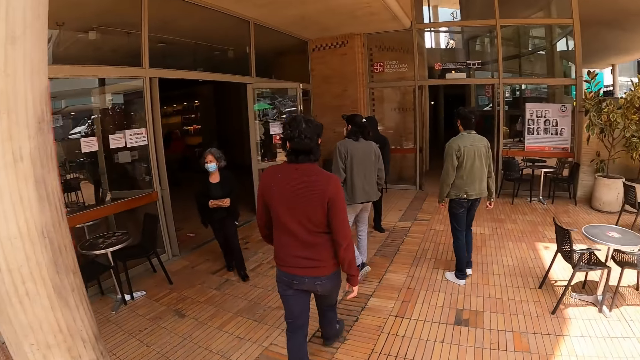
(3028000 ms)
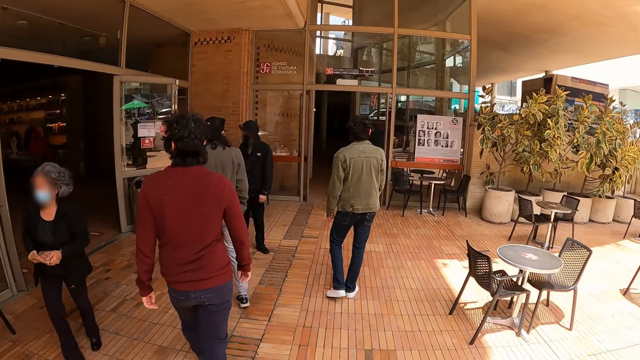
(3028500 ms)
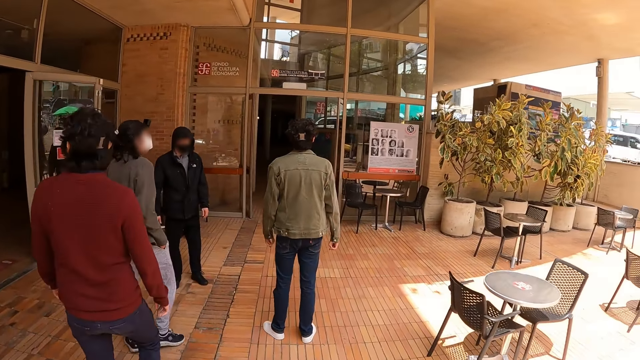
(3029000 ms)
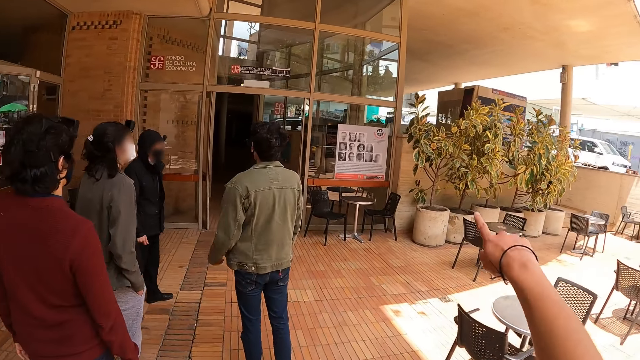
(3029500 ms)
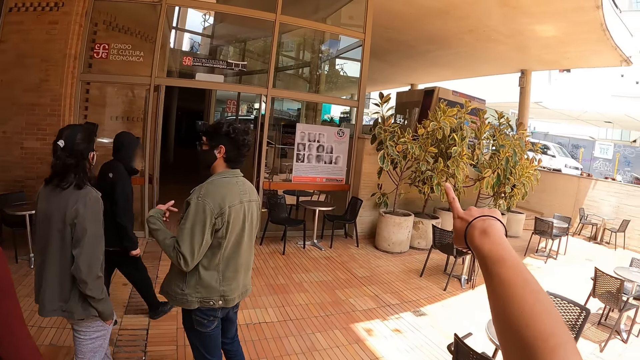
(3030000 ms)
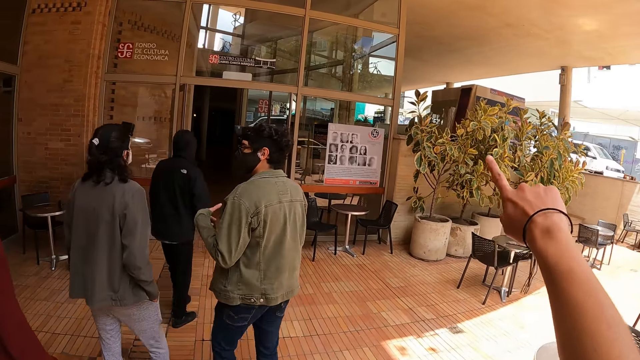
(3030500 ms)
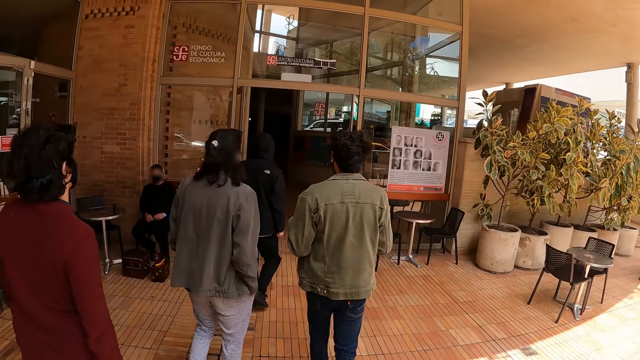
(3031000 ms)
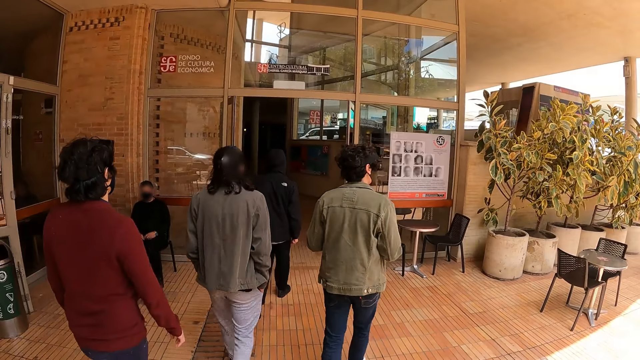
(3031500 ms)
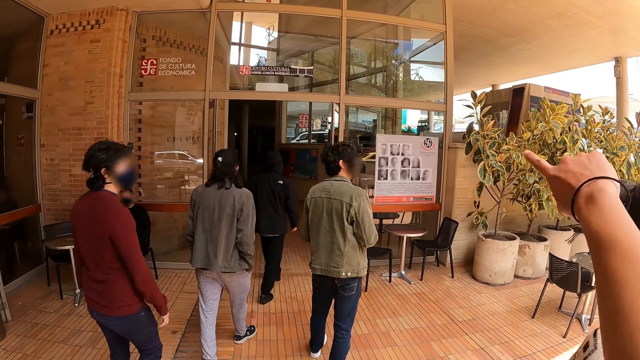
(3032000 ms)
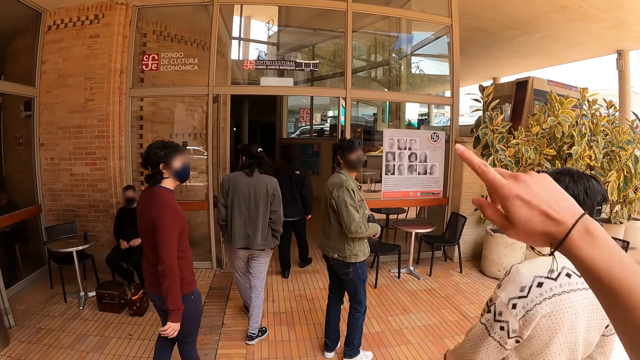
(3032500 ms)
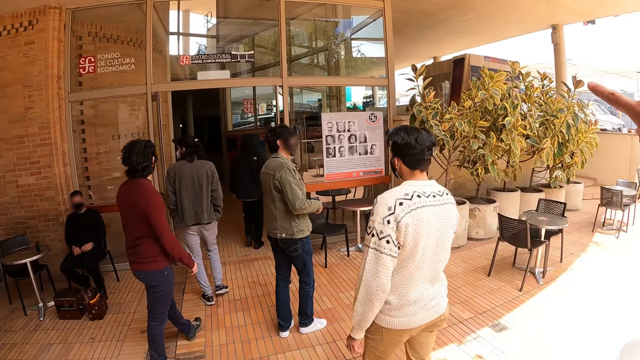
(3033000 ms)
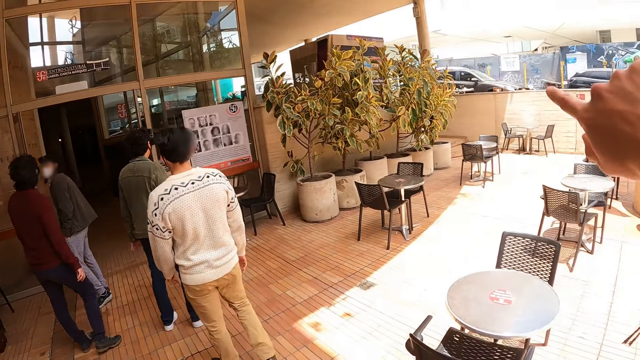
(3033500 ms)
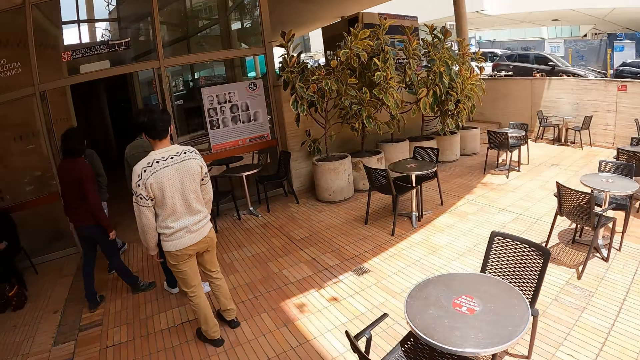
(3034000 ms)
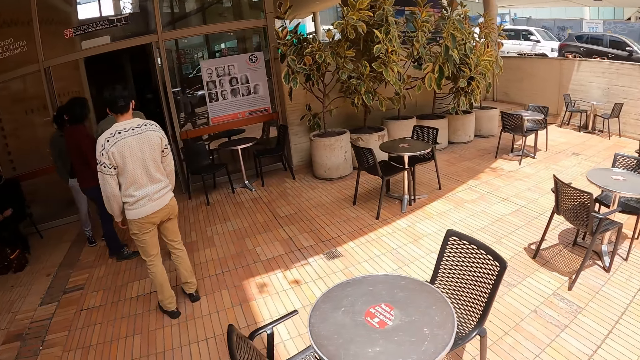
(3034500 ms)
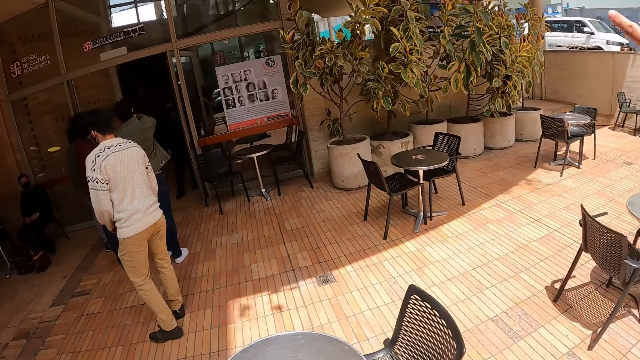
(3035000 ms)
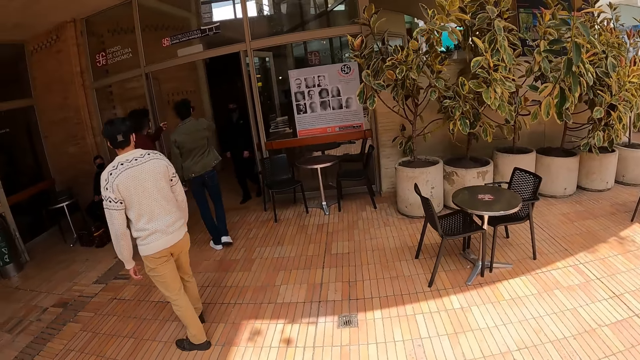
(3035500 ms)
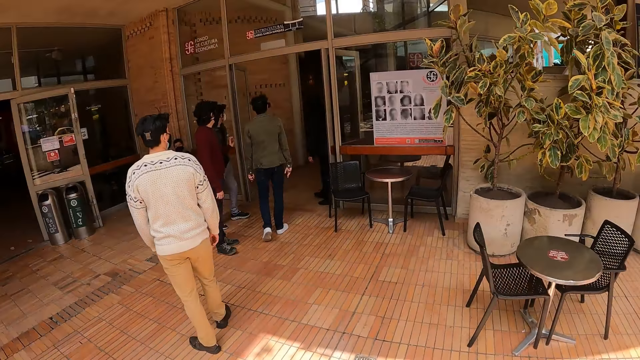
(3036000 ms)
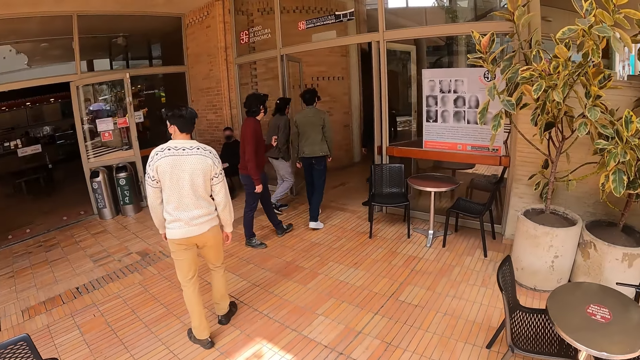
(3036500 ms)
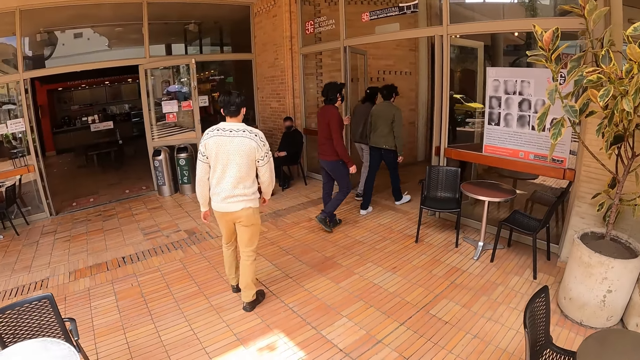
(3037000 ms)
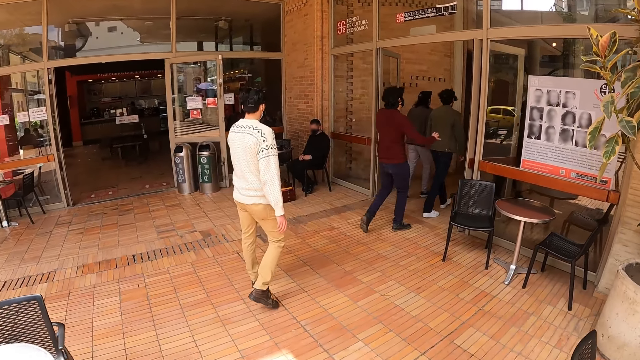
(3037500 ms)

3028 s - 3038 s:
The camera wearer points a finger at the building. A man interacts with the camera wearer. The camera wearer looks around.

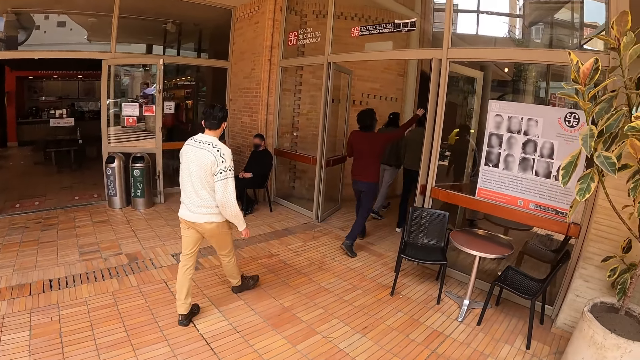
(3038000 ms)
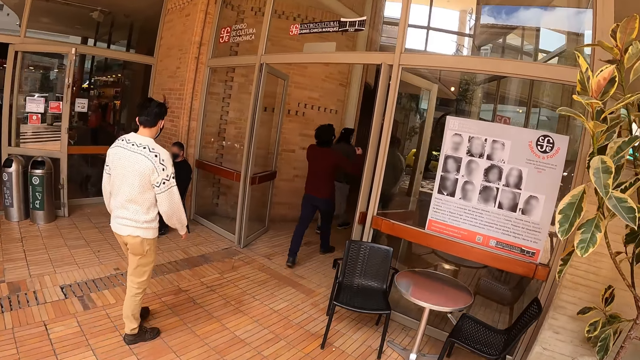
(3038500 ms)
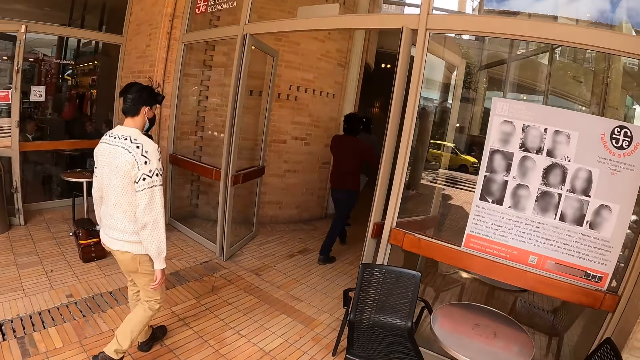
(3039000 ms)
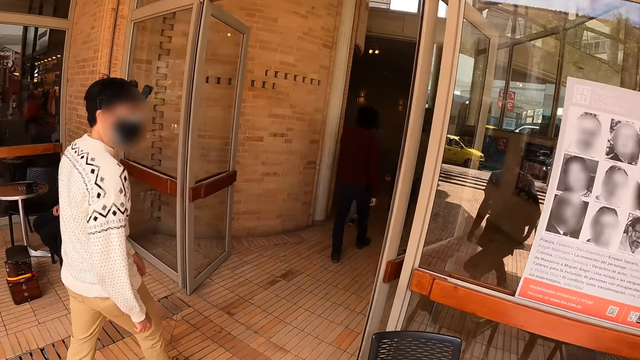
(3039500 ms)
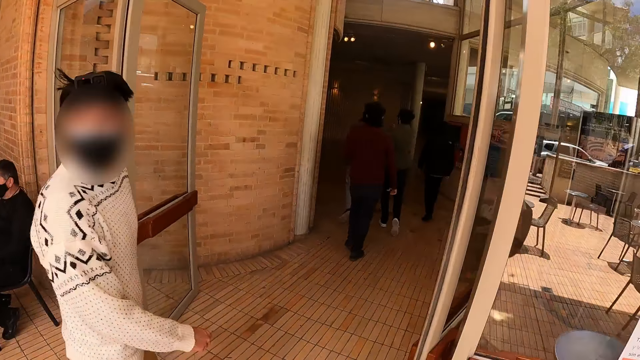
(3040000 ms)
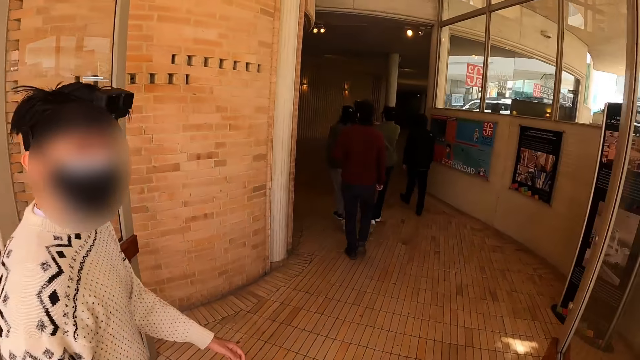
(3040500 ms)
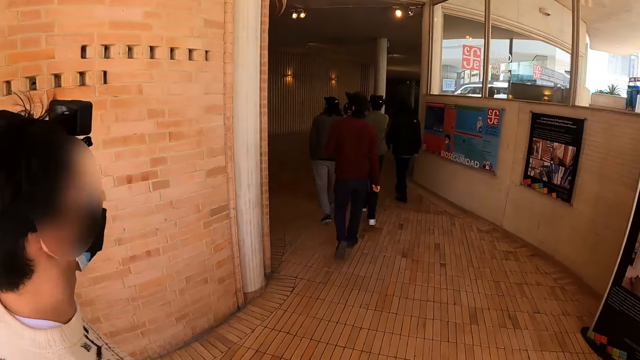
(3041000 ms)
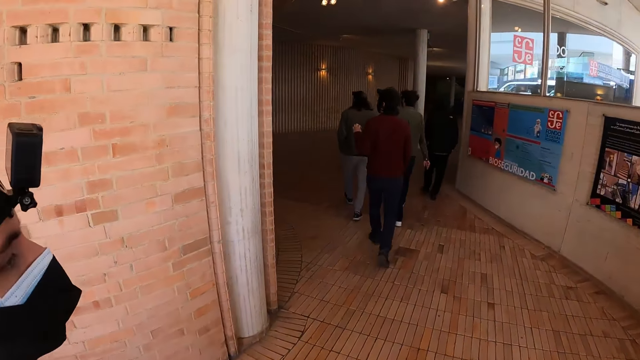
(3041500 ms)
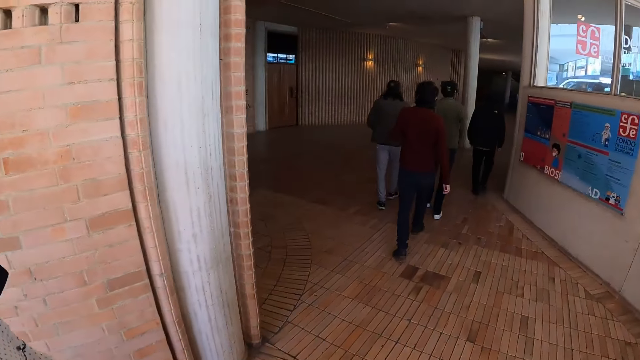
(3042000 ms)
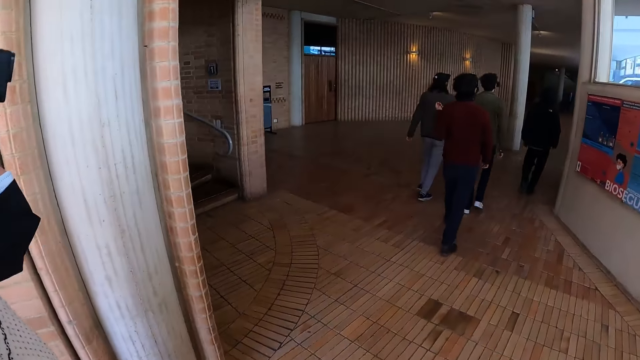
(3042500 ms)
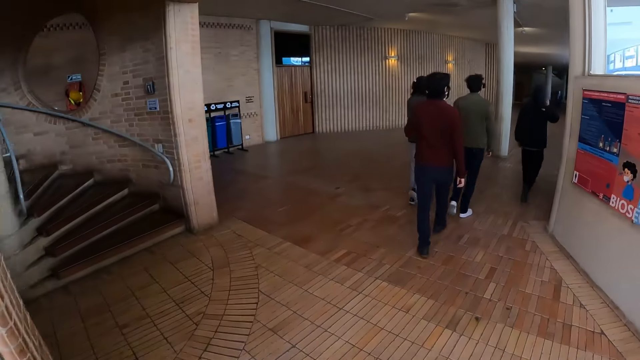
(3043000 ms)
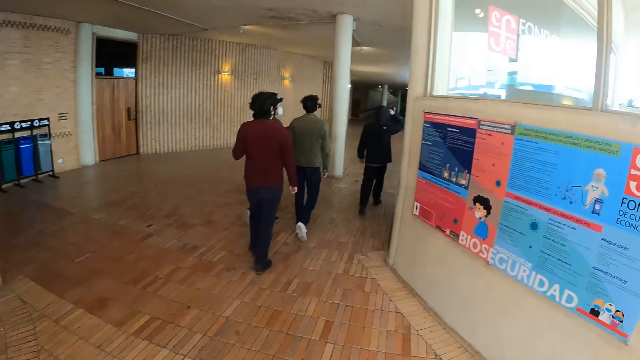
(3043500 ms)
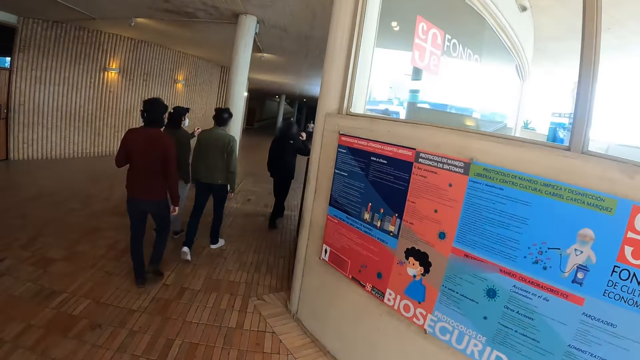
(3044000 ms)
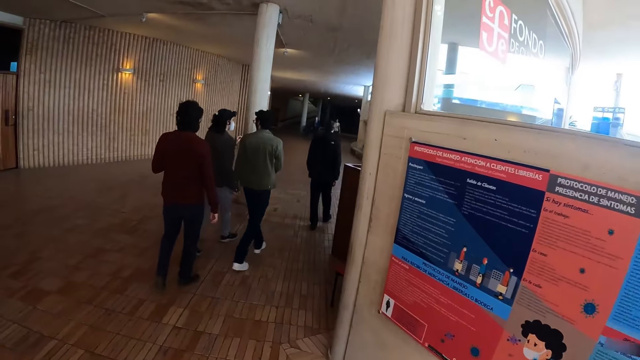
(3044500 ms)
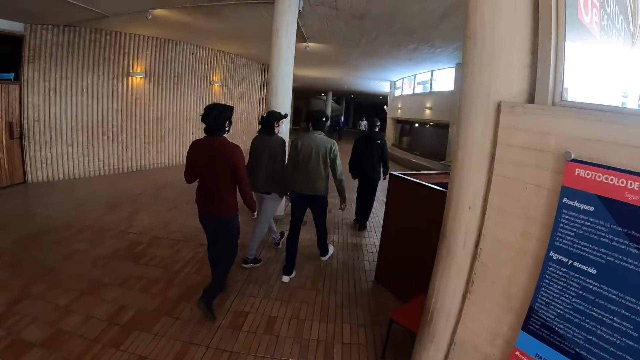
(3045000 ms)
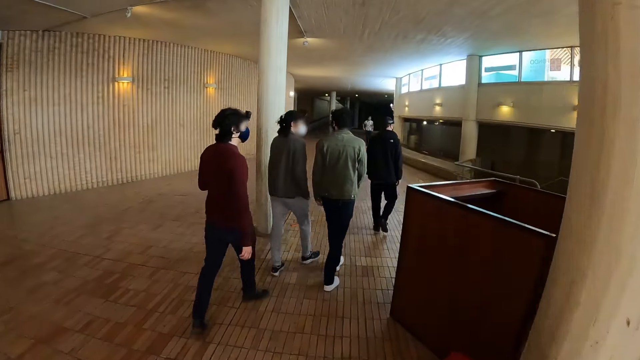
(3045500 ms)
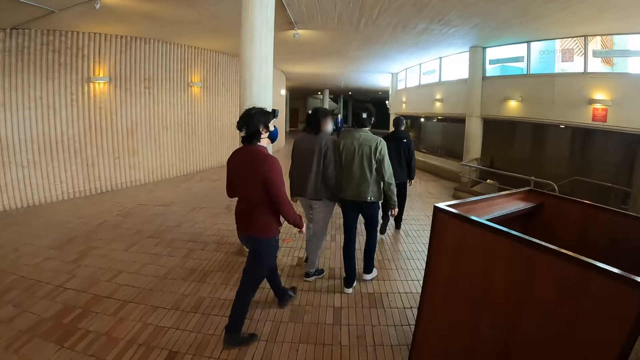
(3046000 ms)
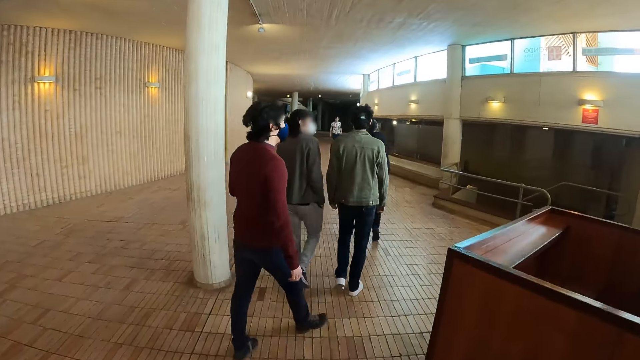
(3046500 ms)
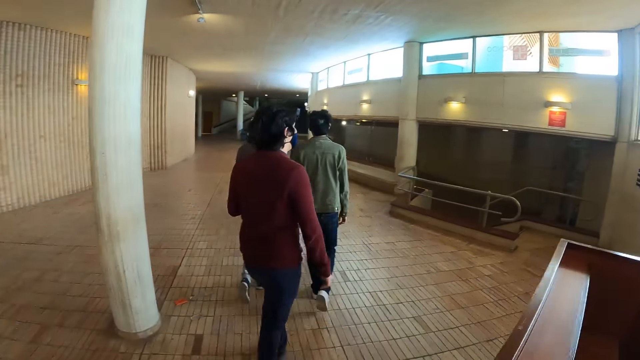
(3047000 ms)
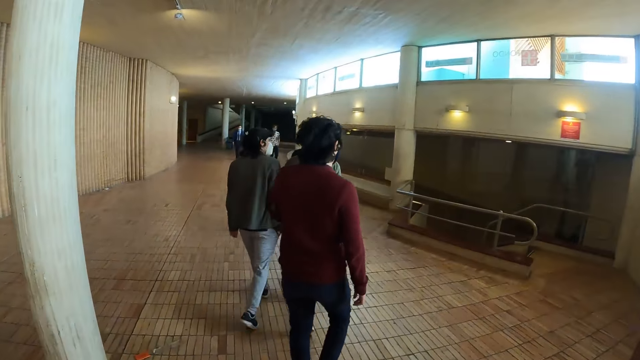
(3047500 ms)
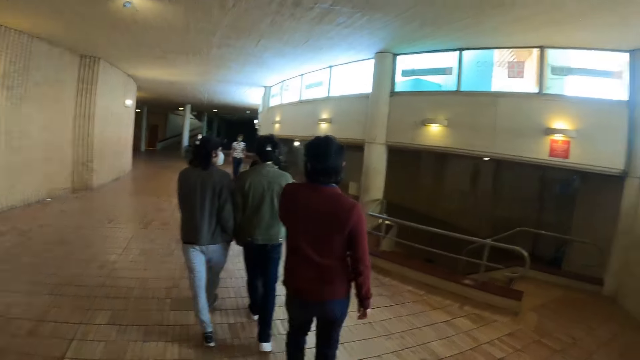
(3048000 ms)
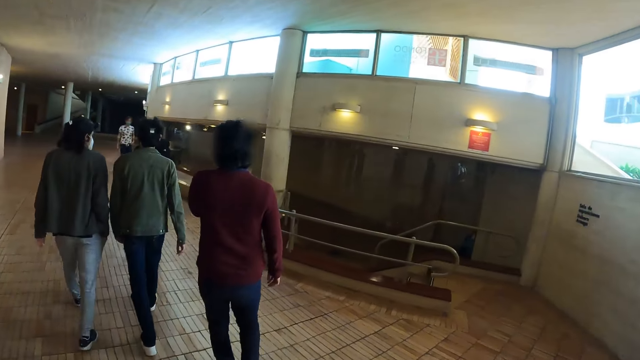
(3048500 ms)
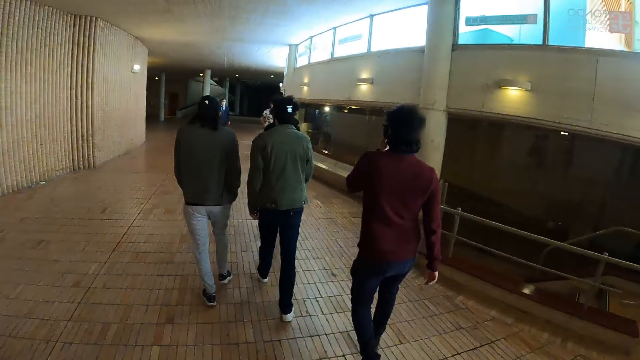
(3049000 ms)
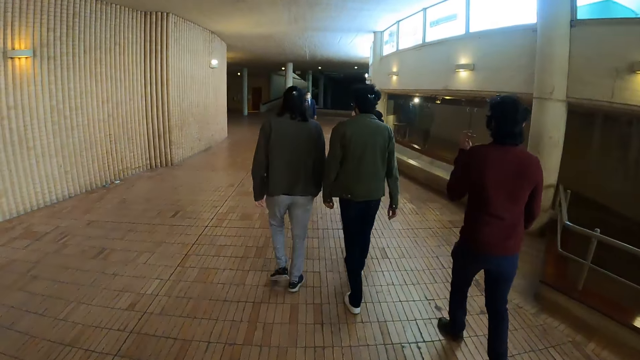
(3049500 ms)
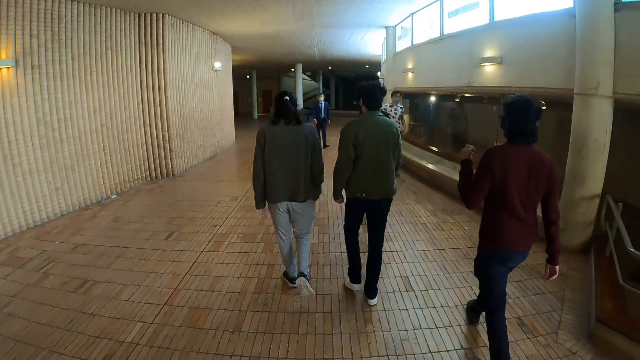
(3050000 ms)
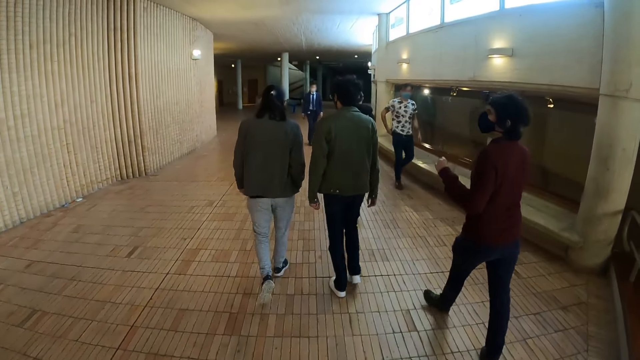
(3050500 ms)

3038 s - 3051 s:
The camera wearer walks. A man looks backward. The man enters in a room.
